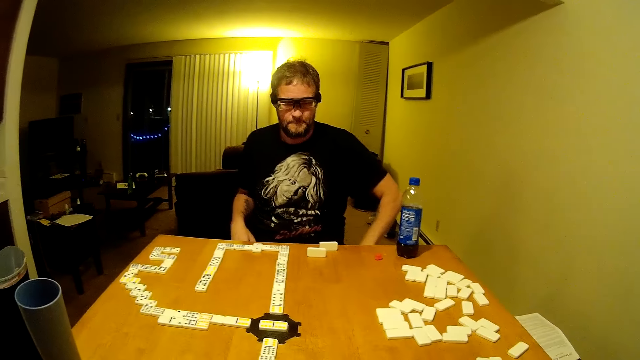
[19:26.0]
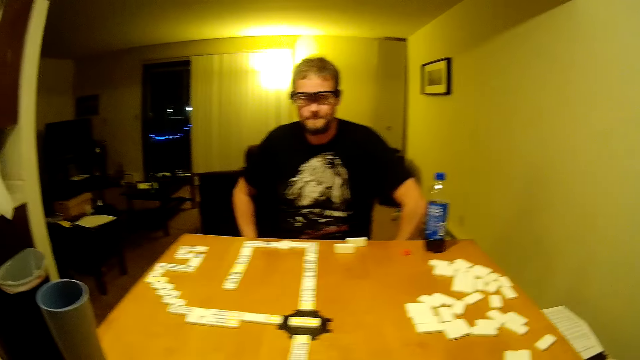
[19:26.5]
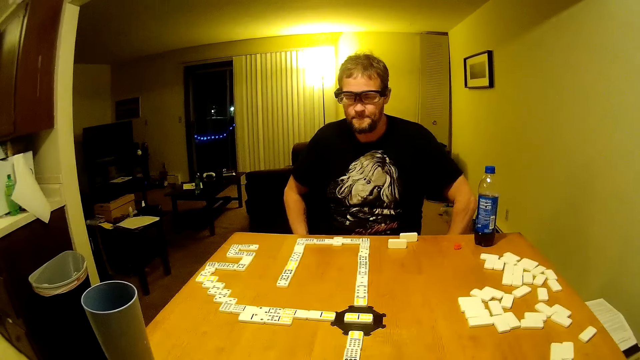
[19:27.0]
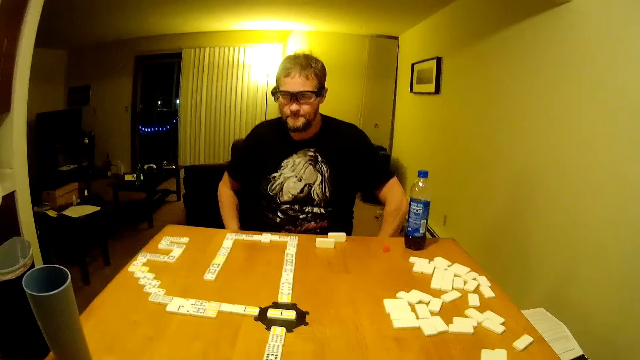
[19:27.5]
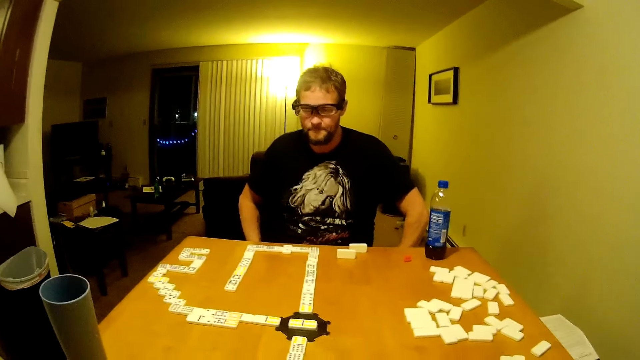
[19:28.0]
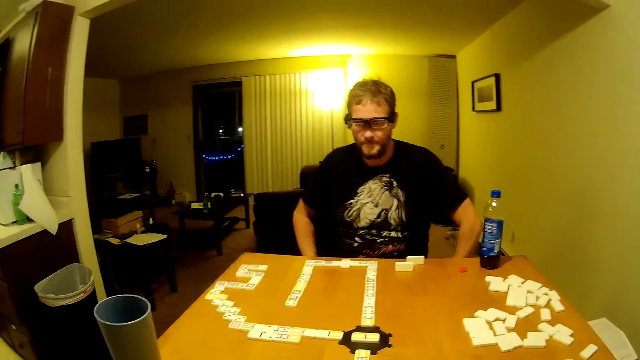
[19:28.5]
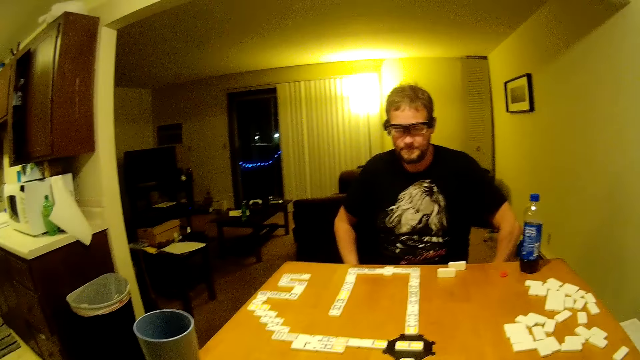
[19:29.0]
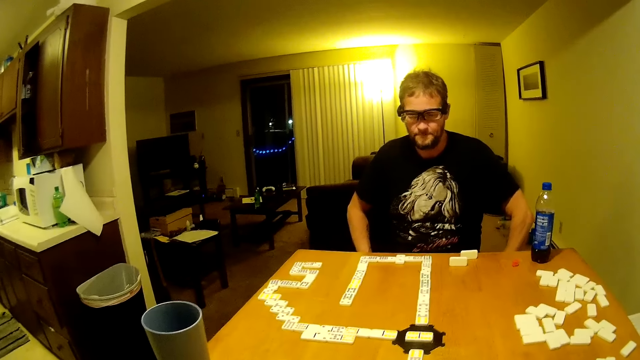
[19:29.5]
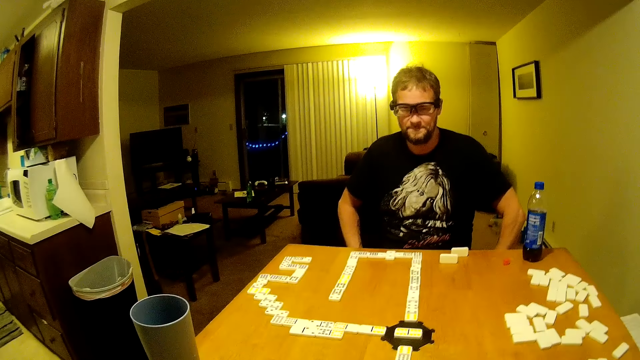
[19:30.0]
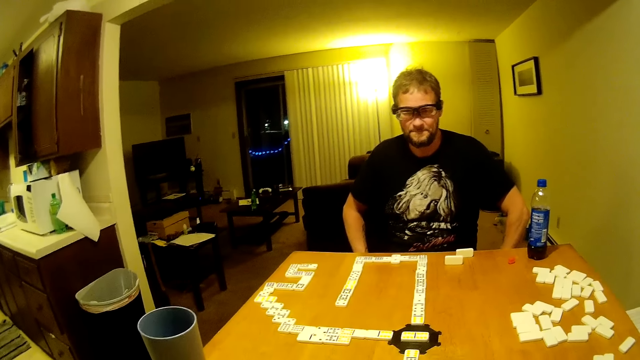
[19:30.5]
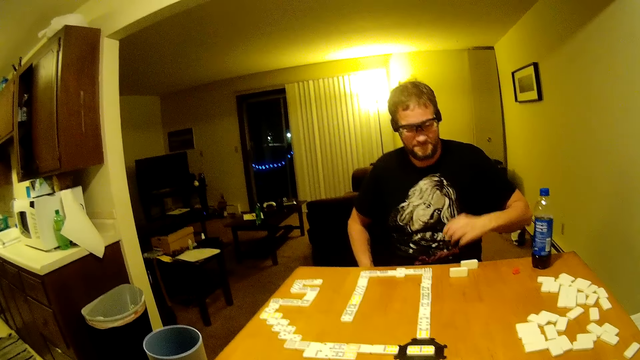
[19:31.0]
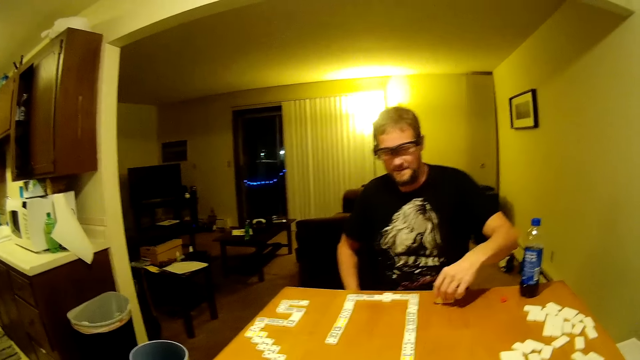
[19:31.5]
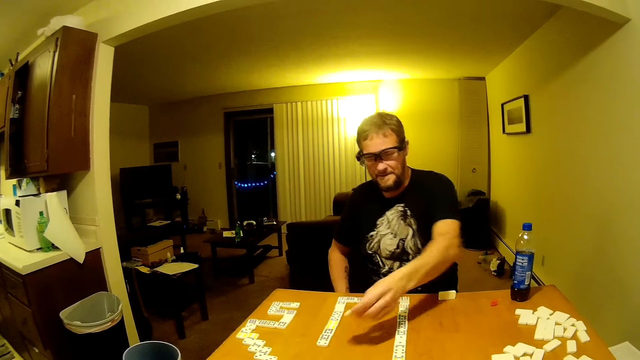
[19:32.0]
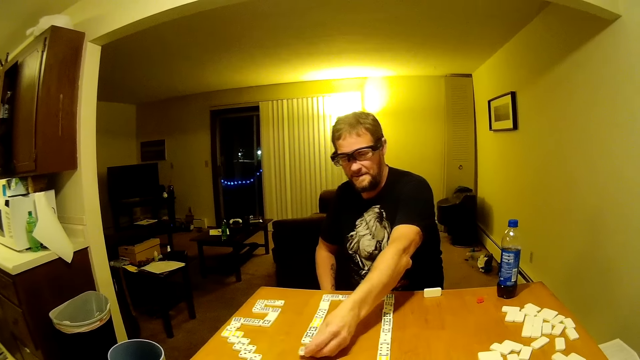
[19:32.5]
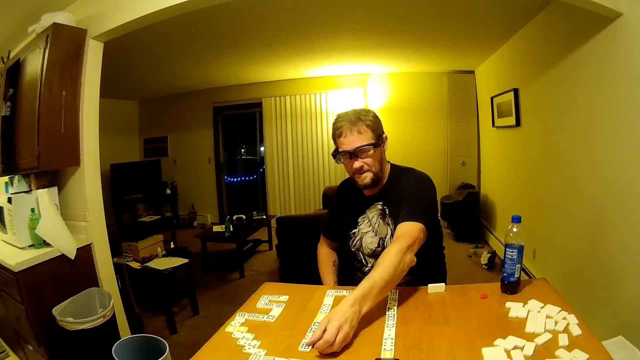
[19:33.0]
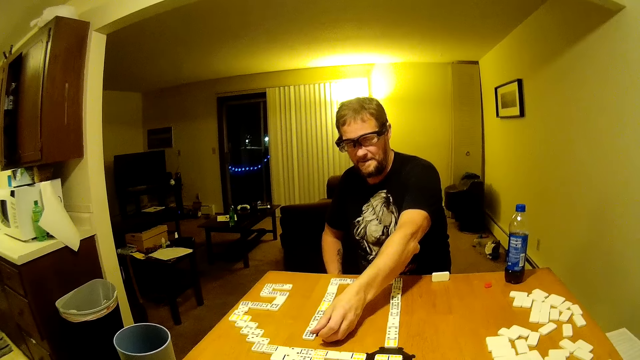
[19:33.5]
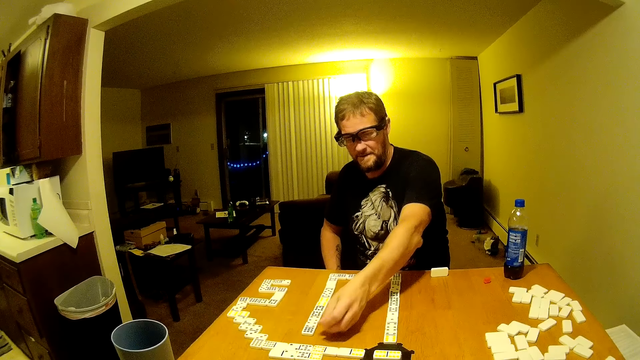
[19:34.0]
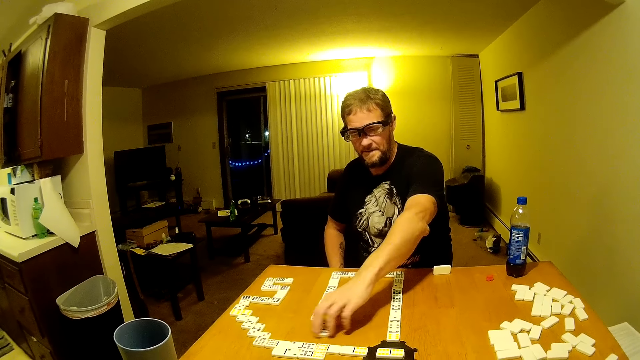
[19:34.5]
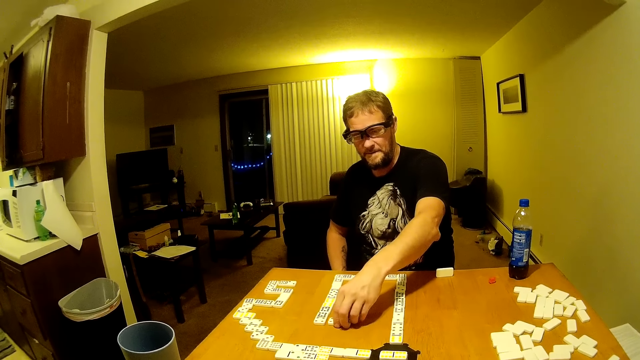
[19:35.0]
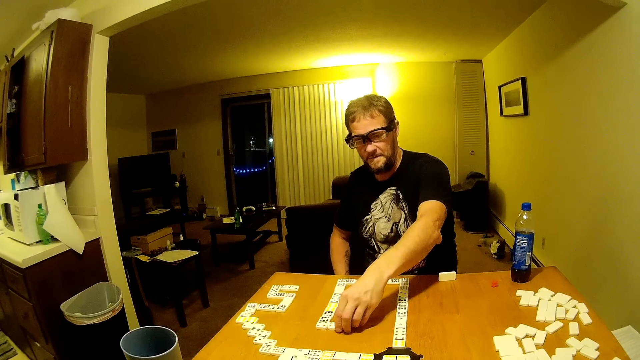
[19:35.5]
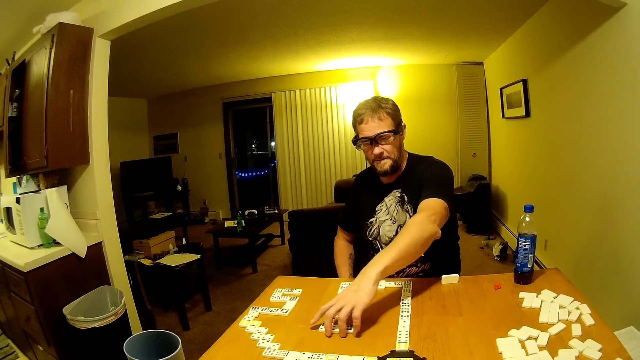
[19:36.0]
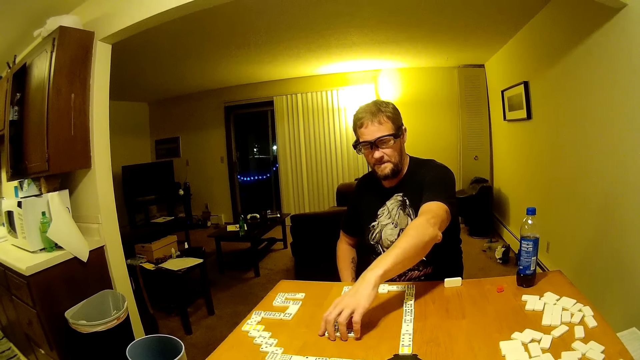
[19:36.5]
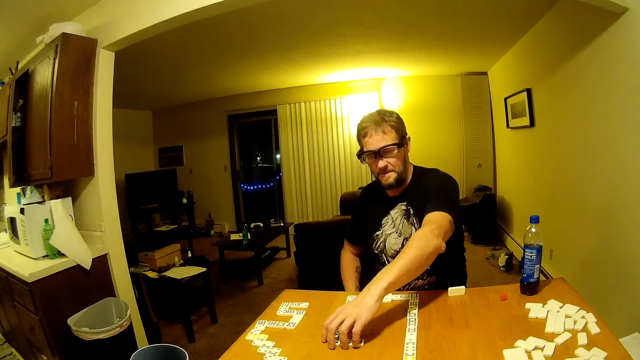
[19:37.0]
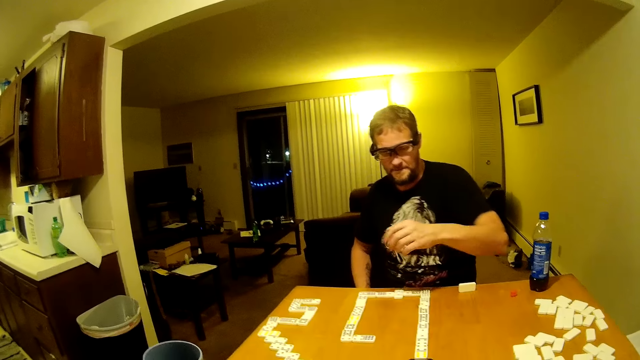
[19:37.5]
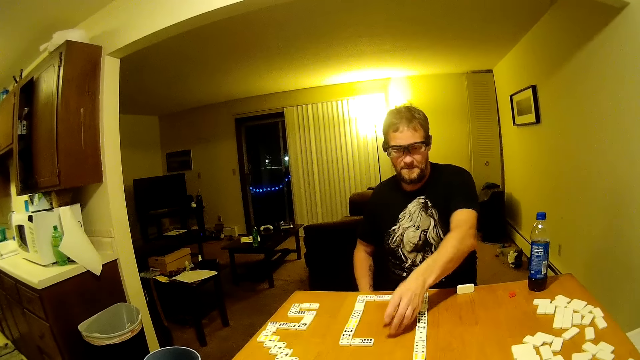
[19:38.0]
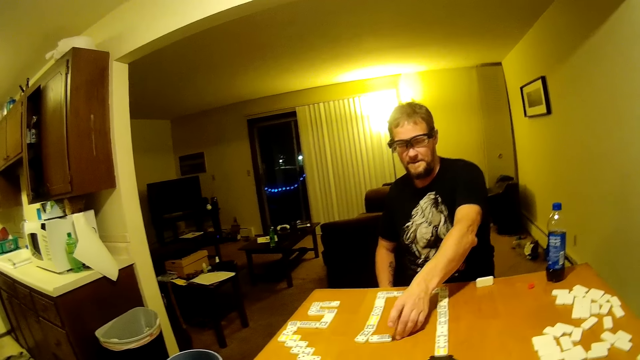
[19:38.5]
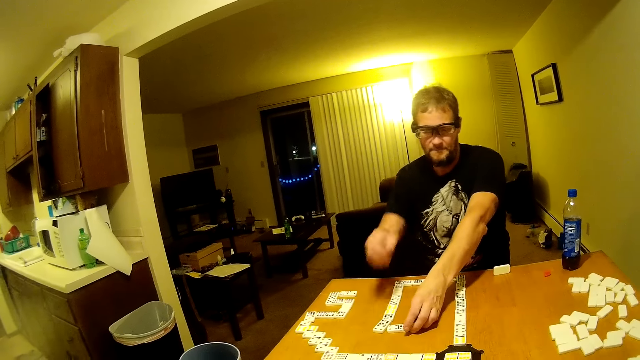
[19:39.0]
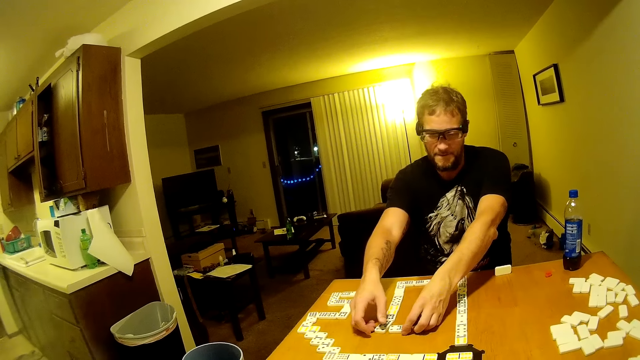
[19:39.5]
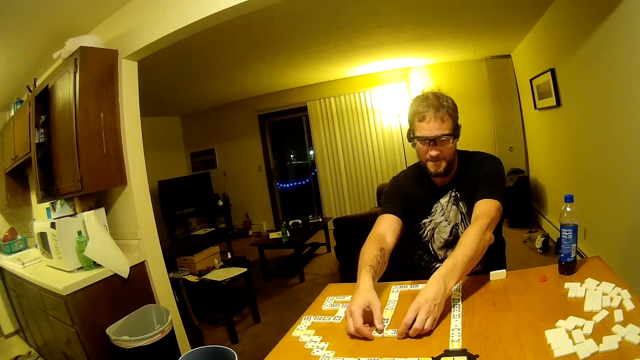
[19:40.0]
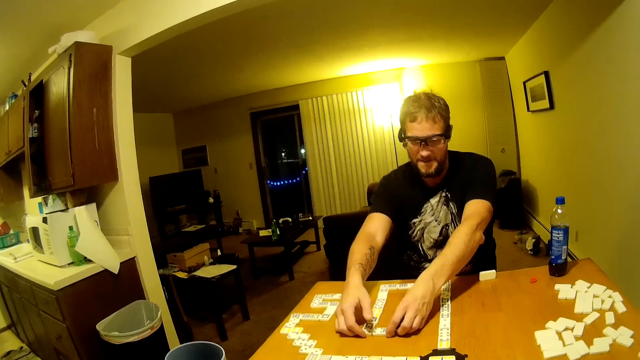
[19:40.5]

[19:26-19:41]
The man adjusts the glasses. He moves his hands. He moves his hand. He picks a card or domino from the table. He moves his hand. He puts the card on the table. He moves the card. He arranges dominoes on the table. He pushes the card. He moves his hand. He moves his hand again. He pushes the card. He moves his hand. He pushes the card.

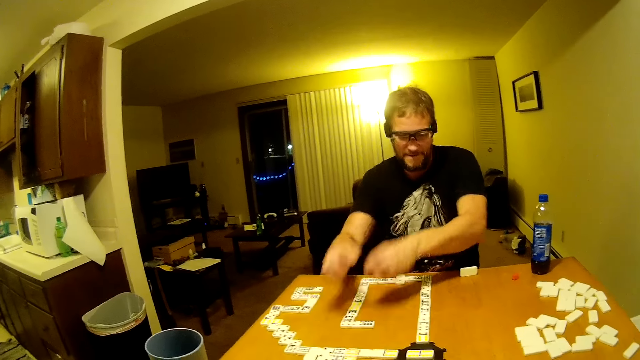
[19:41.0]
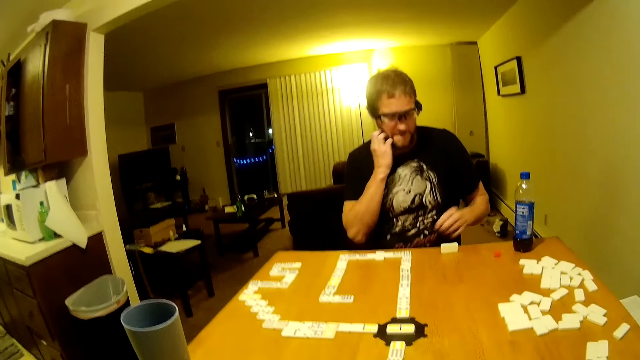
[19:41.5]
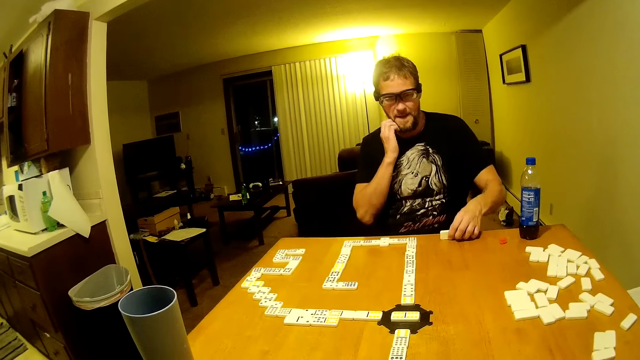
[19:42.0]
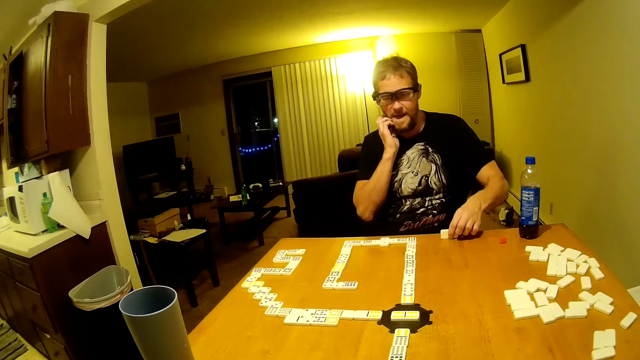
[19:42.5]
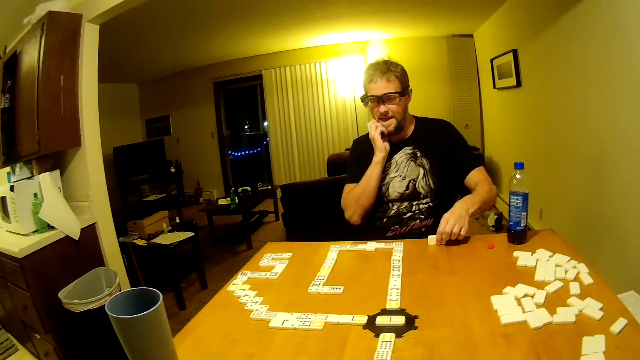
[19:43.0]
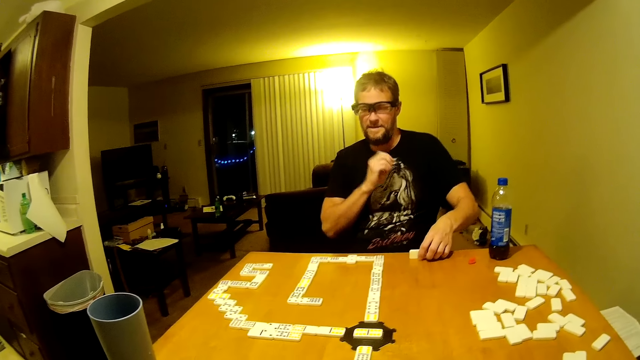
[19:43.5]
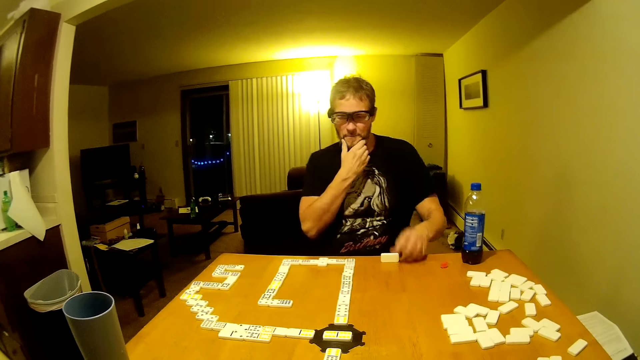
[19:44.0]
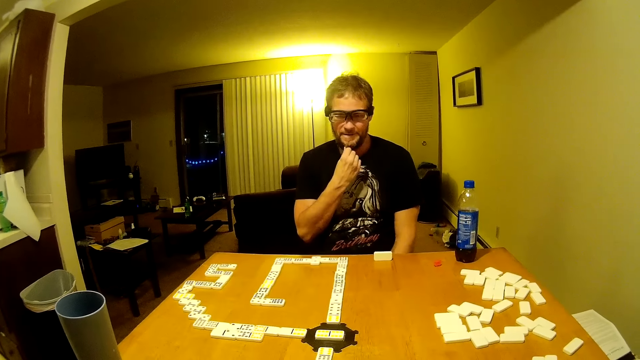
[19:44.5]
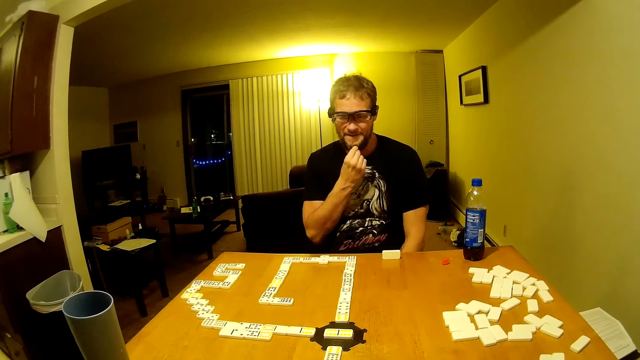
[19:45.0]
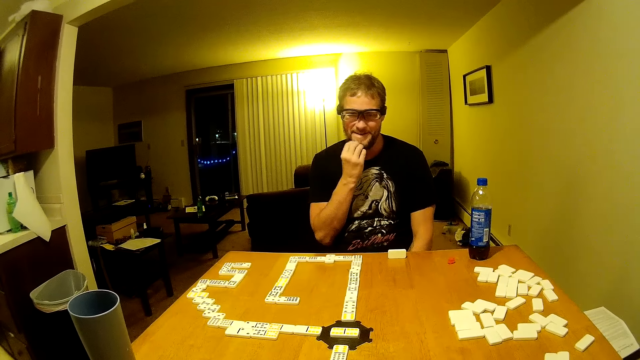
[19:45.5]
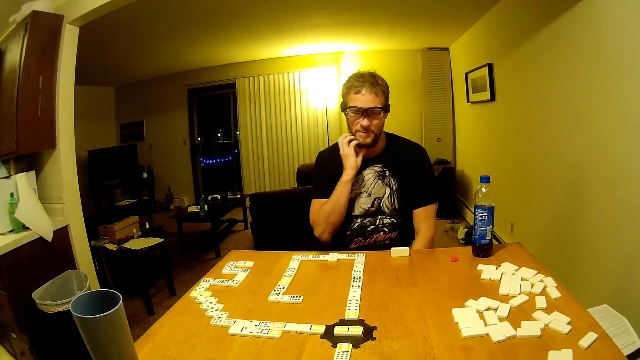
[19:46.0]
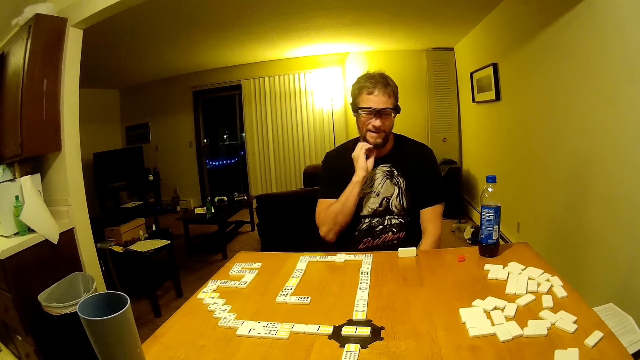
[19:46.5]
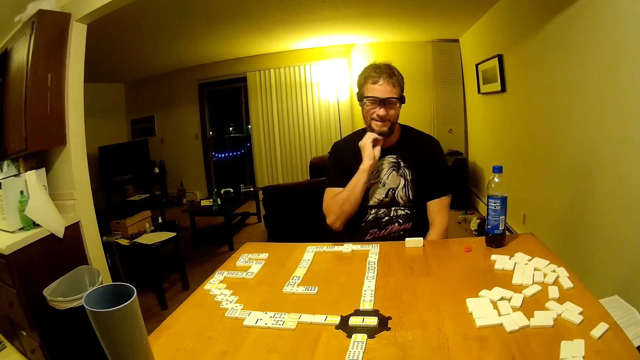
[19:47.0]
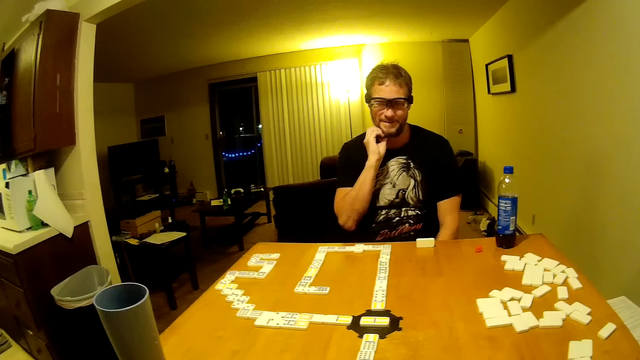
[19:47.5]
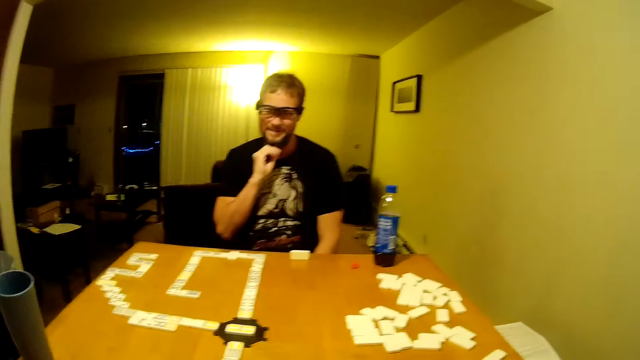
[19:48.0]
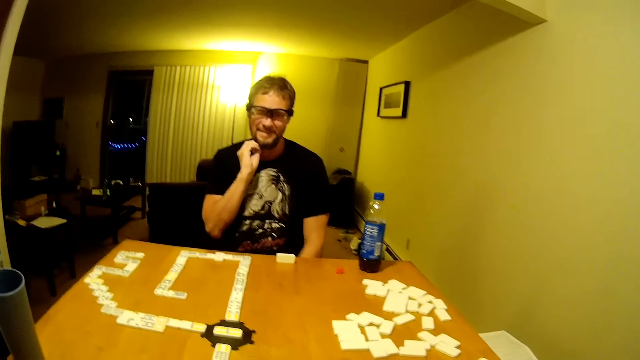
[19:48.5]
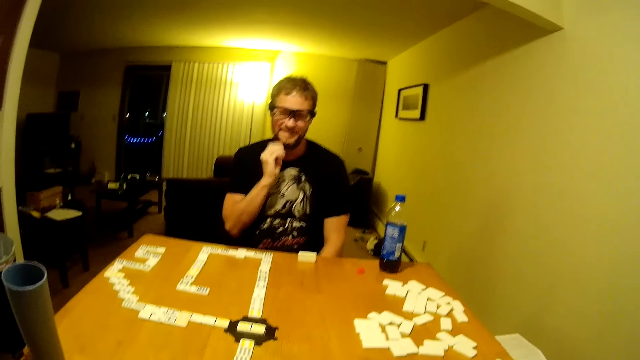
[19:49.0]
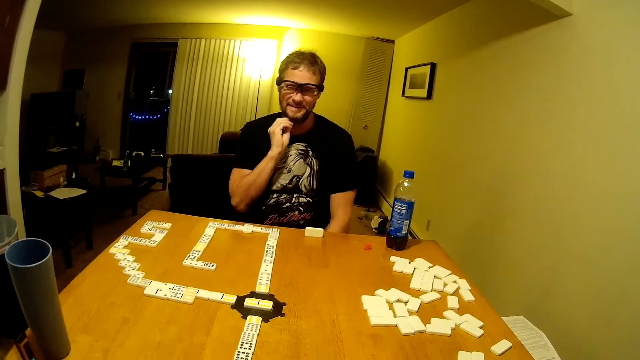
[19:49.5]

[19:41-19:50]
The man moves his hands and scratches his beard. He picks a card from the table. He hits the card on the table. He moves his hand down. He touches the beard.
